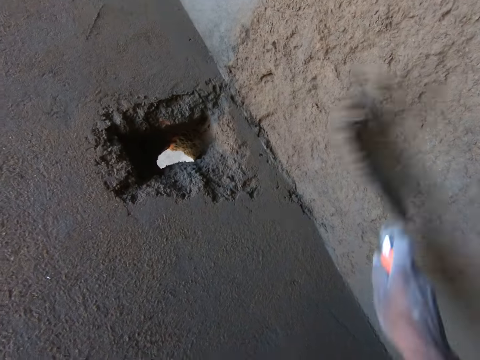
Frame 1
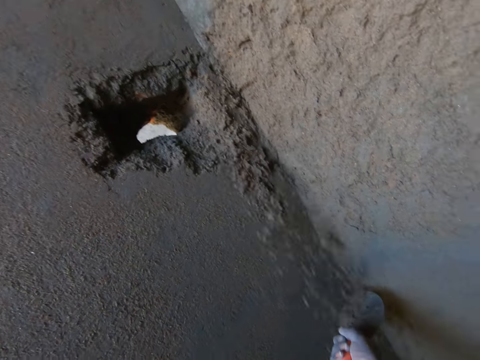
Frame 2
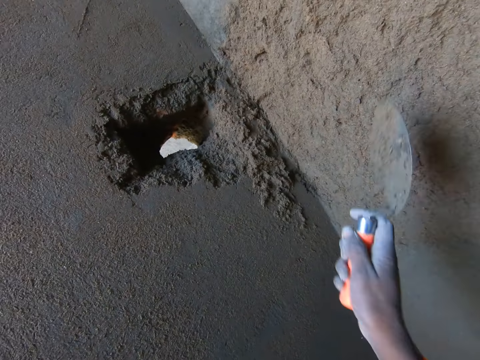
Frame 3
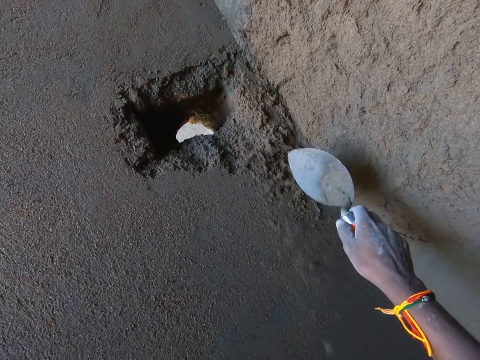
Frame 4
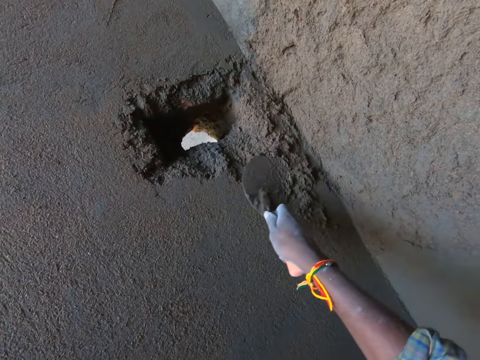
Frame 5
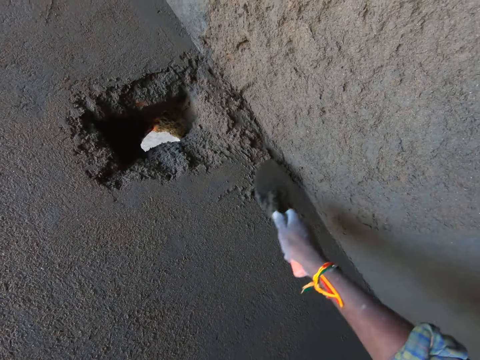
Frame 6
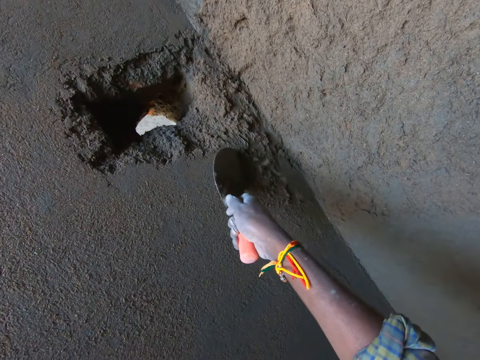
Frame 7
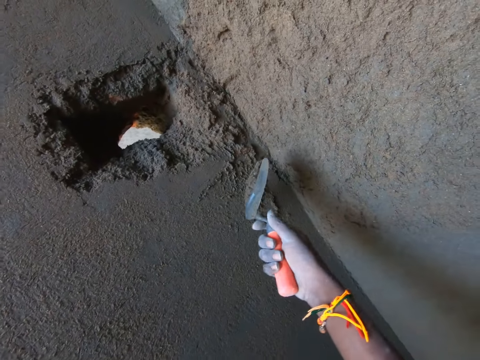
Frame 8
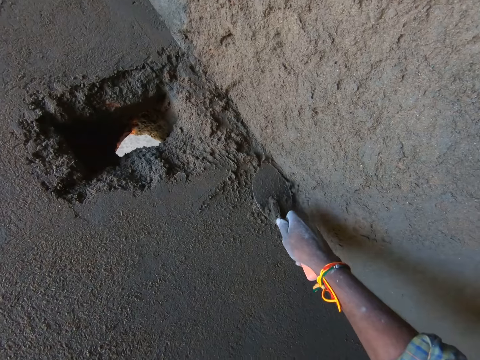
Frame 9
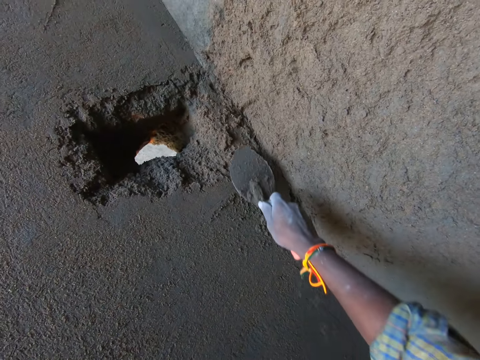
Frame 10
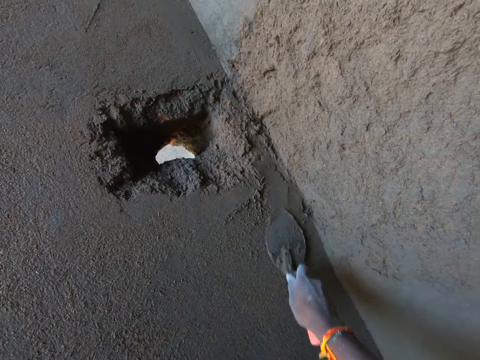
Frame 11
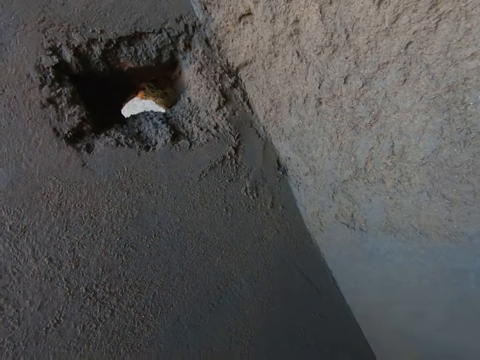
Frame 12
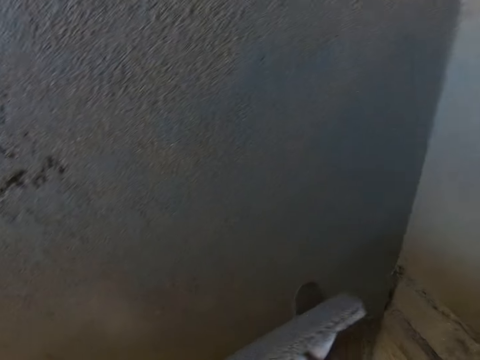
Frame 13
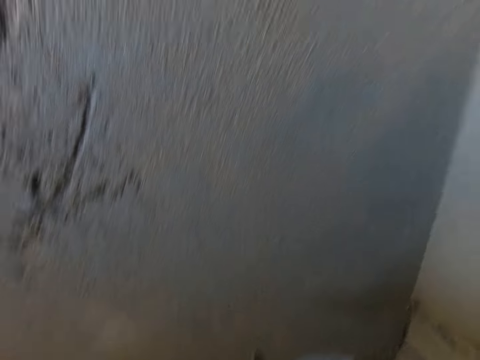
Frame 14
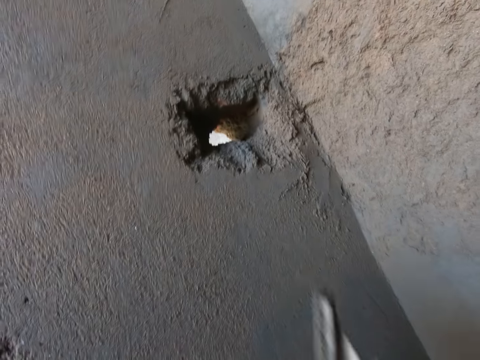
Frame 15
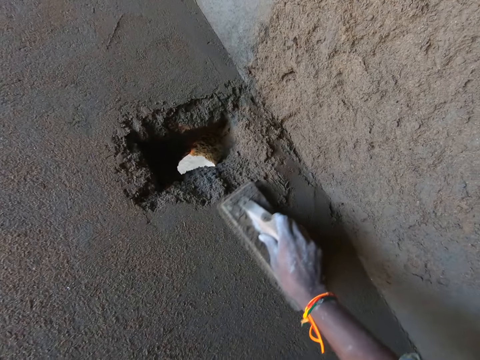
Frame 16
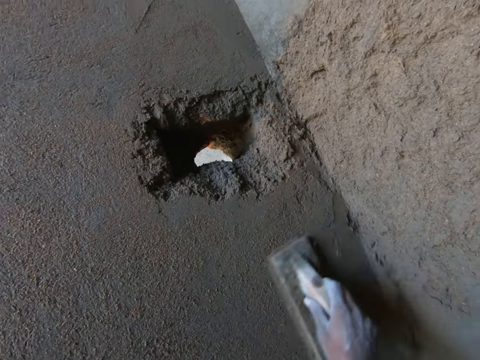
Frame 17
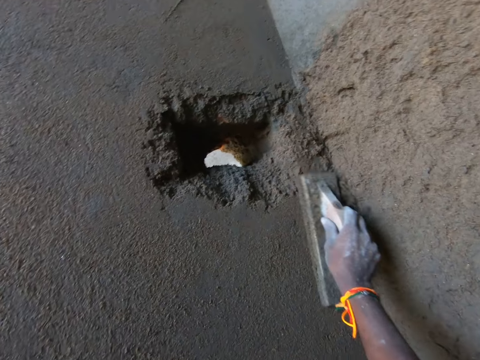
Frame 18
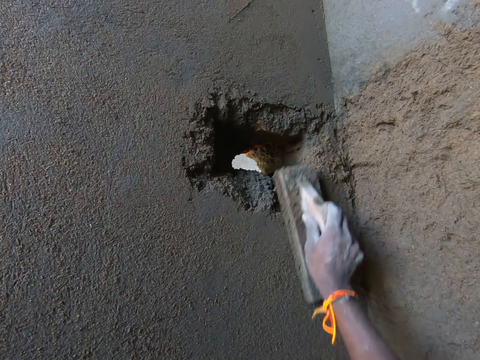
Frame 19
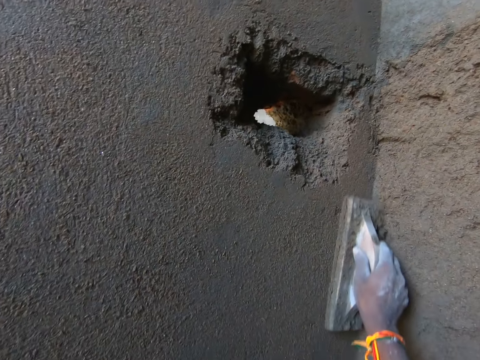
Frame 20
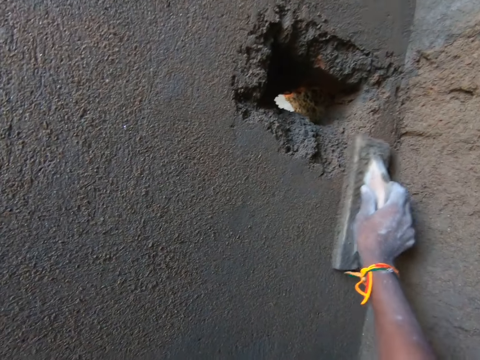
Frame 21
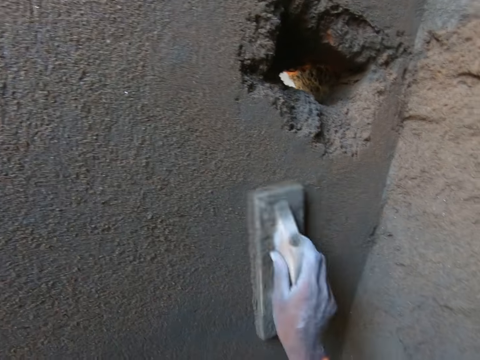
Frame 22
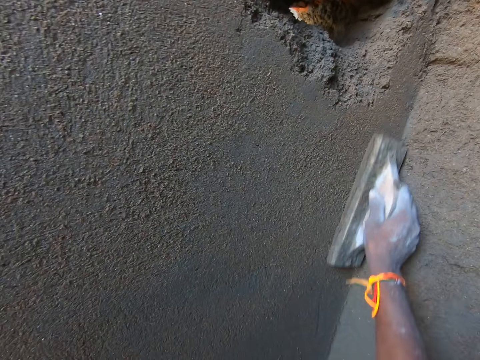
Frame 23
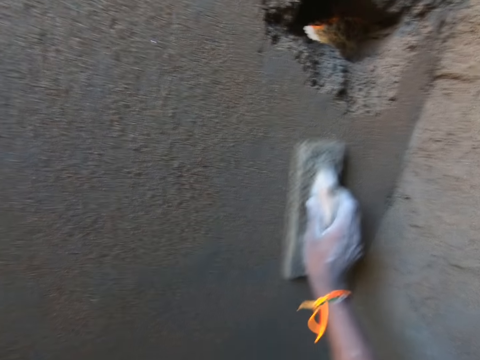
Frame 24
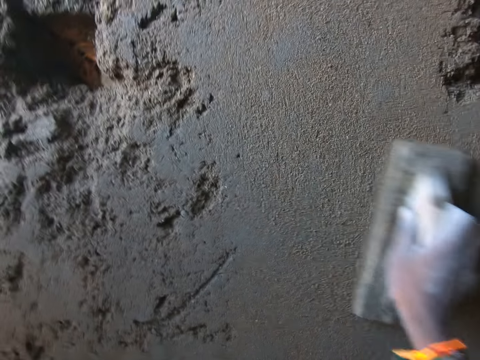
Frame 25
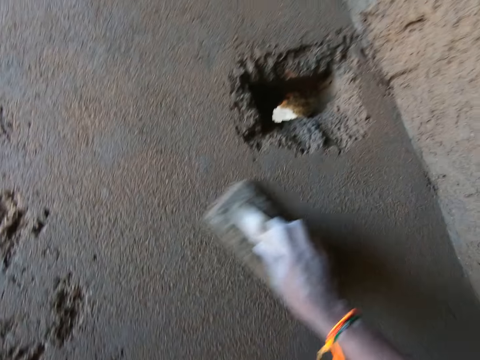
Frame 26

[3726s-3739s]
The camera wearer splashes the cement mortar on the wall with the hand trowel in his right hand. He spreads the cement mortar on the wall with the hand trowel in his right hand. He switches the hand trowel and wooden float between his hands. He rubs the wooden float on the wall with his right hand.

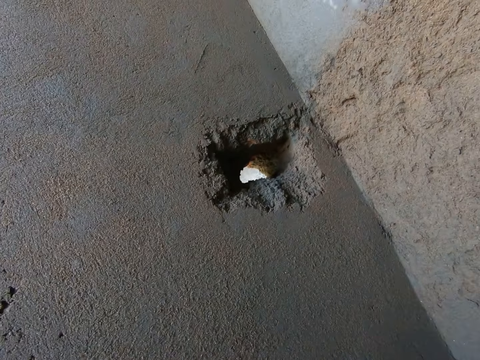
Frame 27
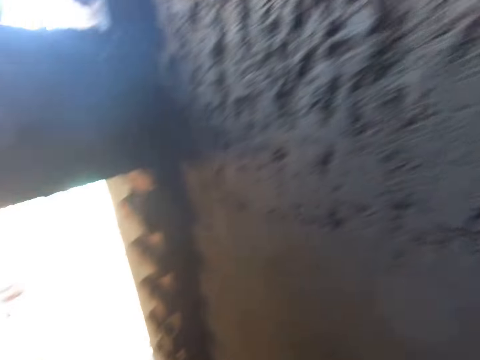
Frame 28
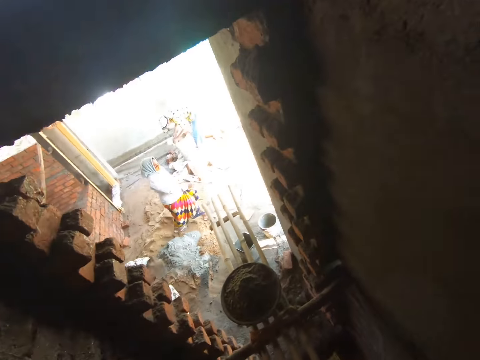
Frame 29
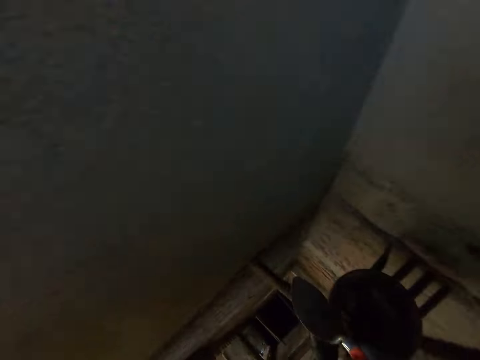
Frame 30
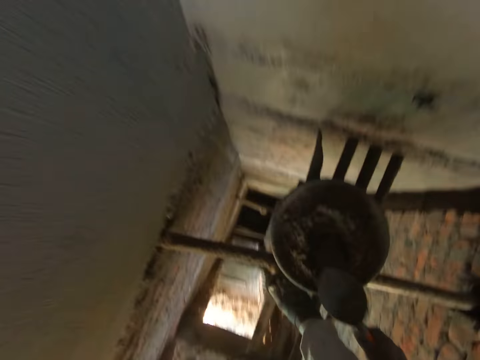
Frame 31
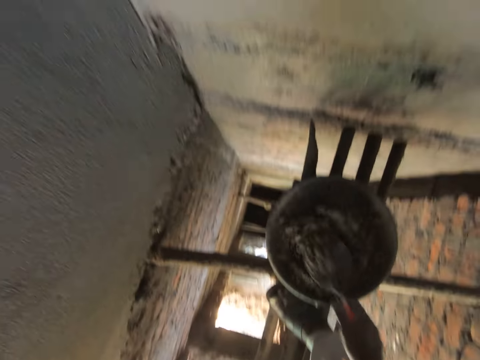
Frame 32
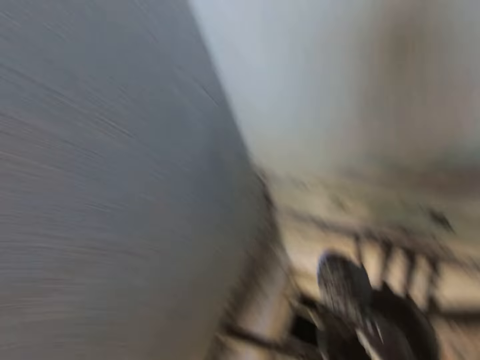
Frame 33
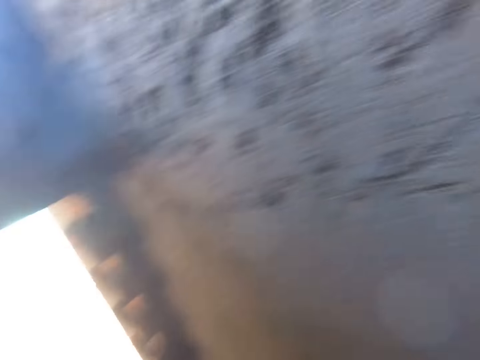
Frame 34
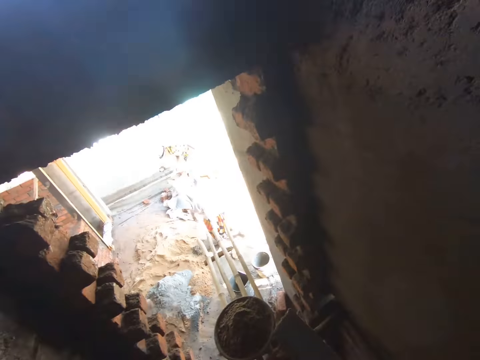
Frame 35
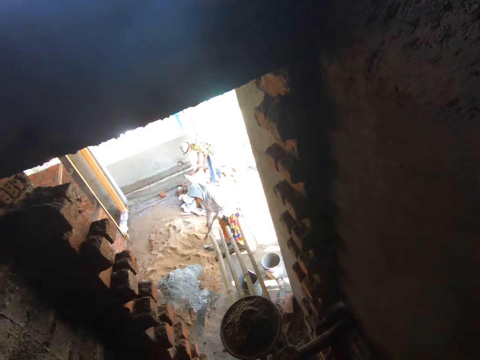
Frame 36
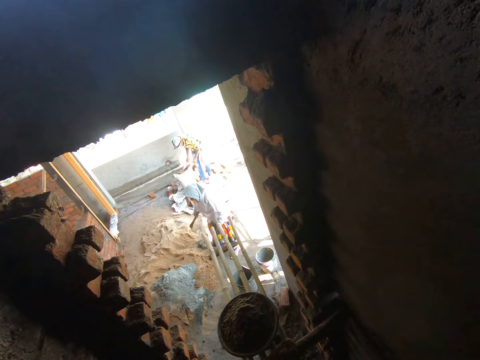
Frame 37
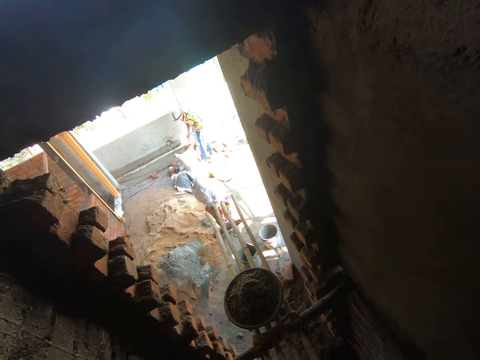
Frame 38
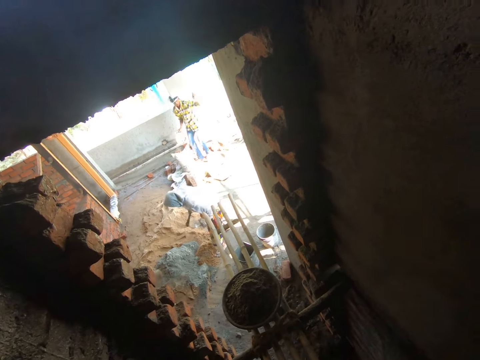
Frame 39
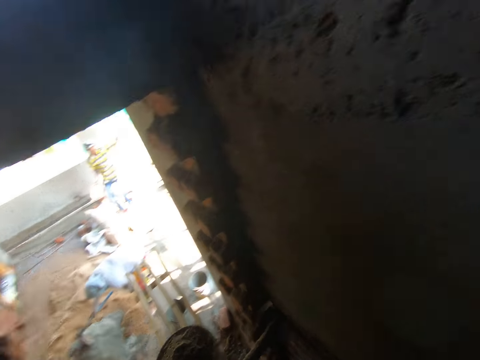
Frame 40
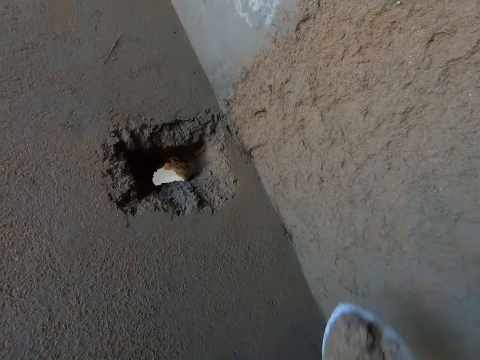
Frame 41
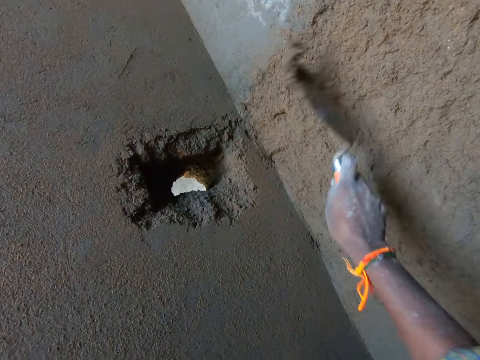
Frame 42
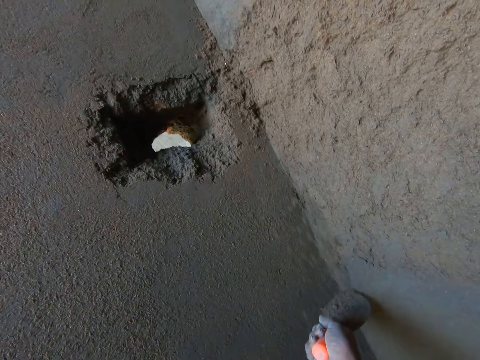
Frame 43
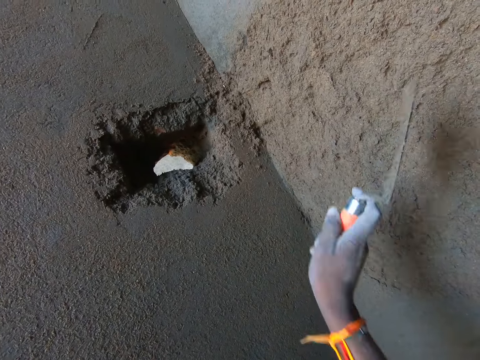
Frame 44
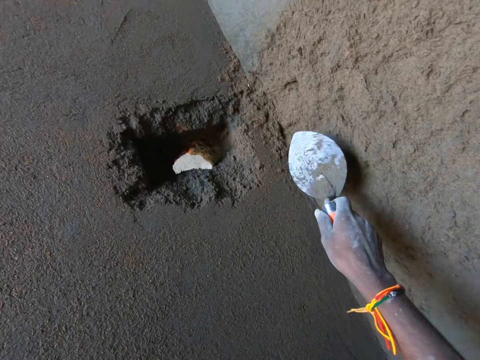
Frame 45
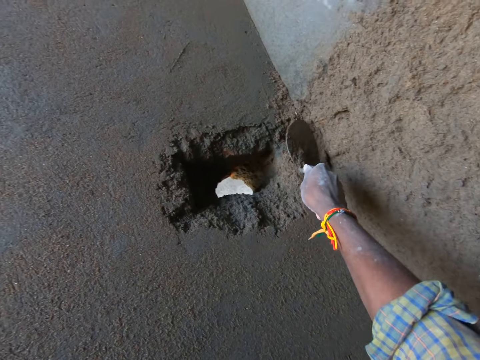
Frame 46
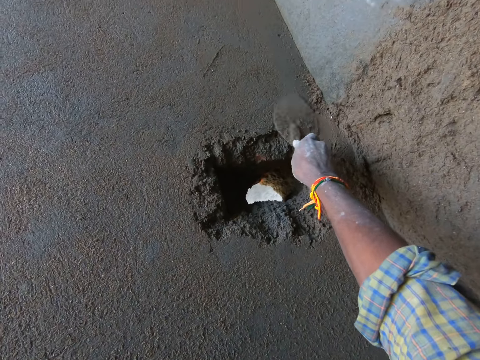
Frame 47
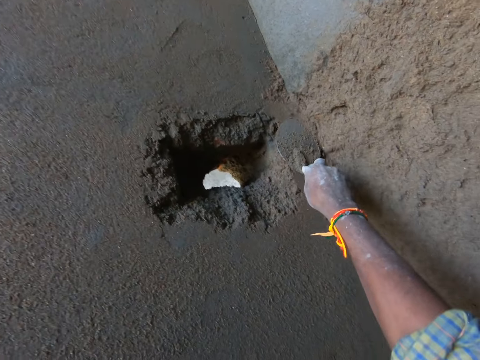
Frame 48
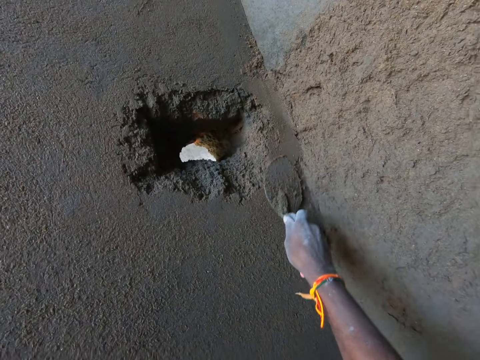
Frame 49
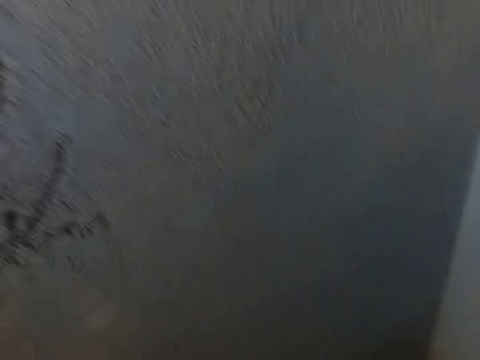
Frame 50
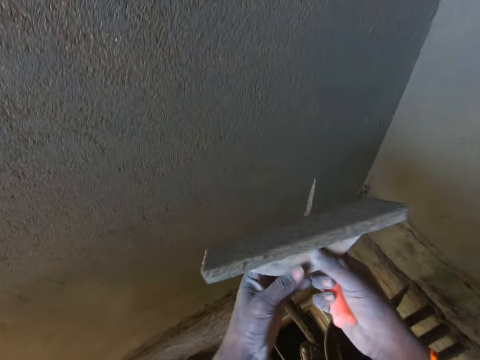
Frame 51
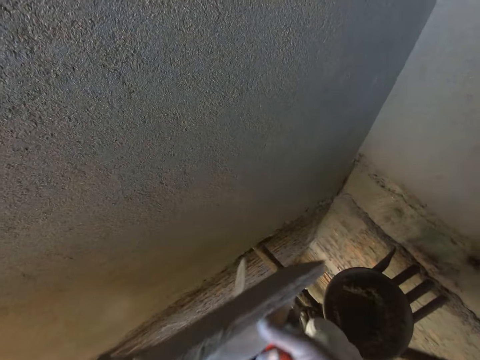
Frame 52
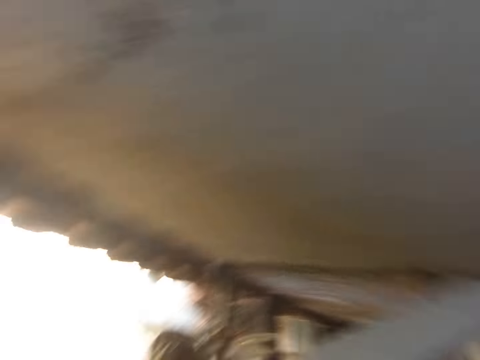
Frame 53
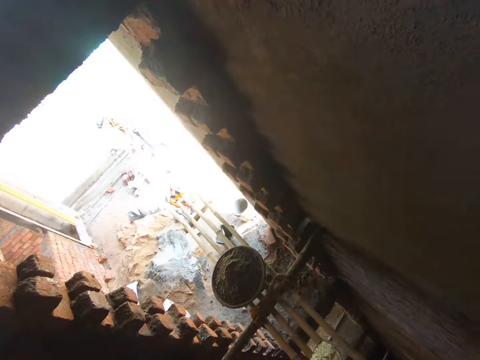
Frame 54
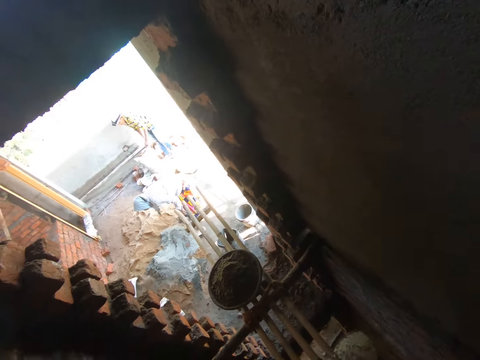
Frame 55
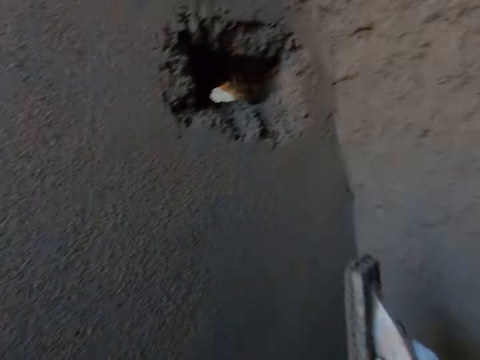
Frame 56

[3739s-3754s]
The camera wearer takes some cement mortar from the head pan with the hand trowel in his right hand. The woman picks the hoe from the ground with her left hand and passes the hoe to her right hand from her left hand. The camera wearer splashes the cement mortar on the wall with the hand trowel in his right hand. He spreads the cement mortar on the wall with the hand trowel in his right hand. He switches the hand trowel and wooden float between his hands.
